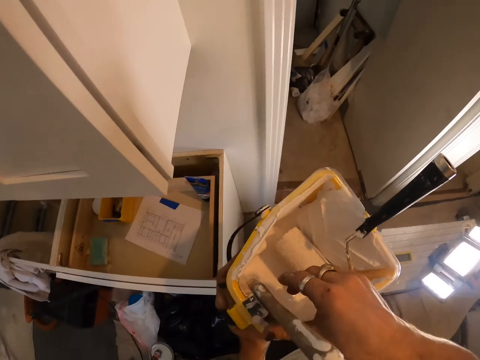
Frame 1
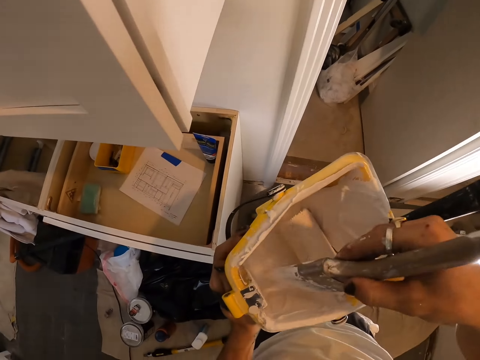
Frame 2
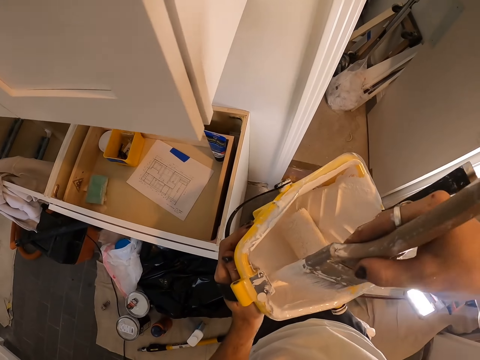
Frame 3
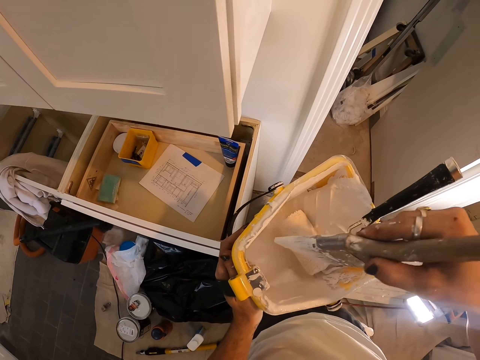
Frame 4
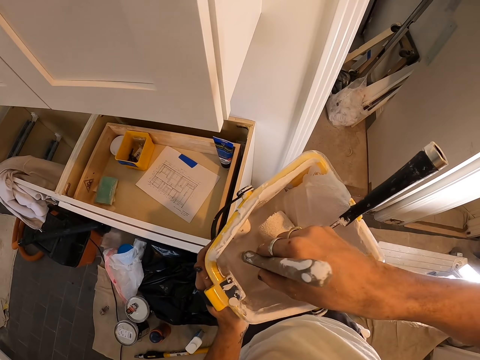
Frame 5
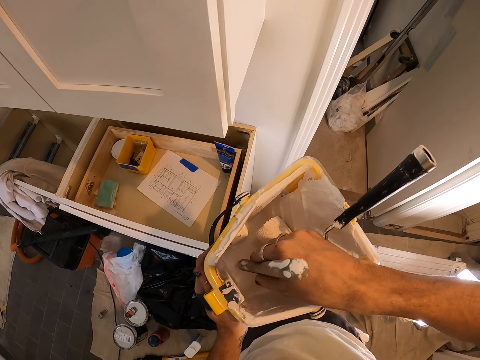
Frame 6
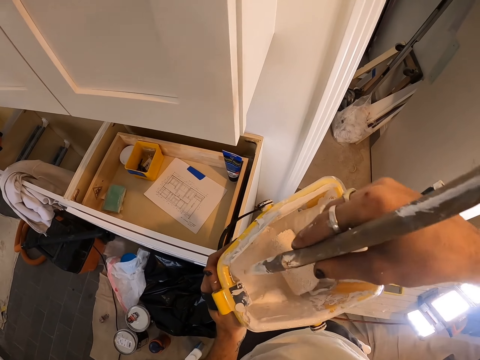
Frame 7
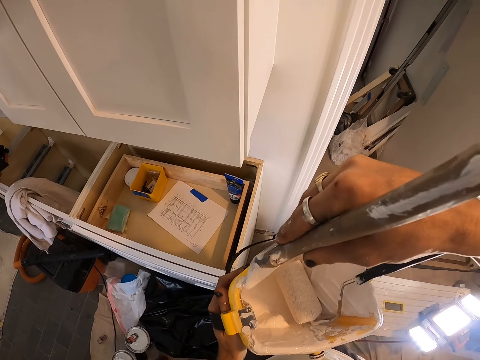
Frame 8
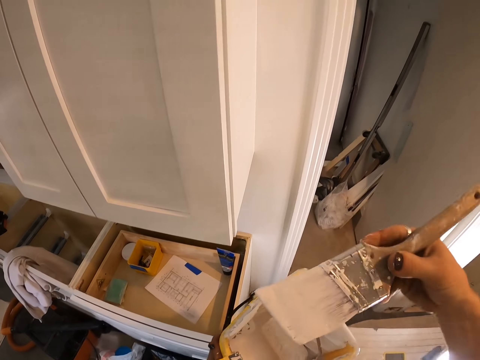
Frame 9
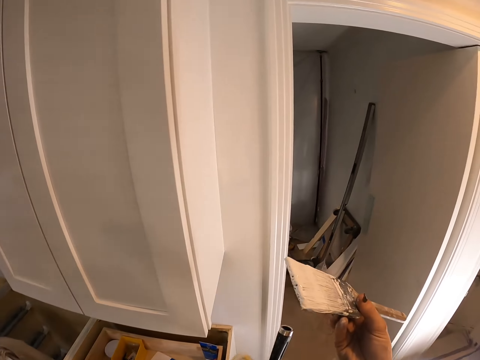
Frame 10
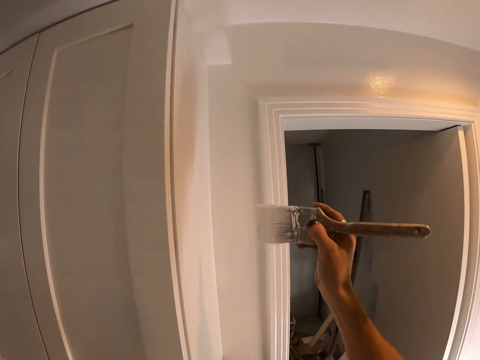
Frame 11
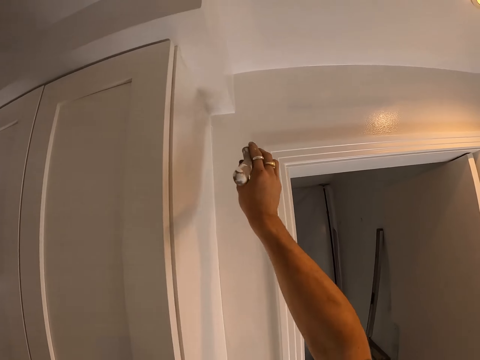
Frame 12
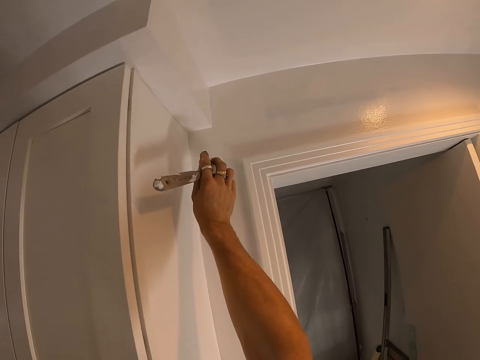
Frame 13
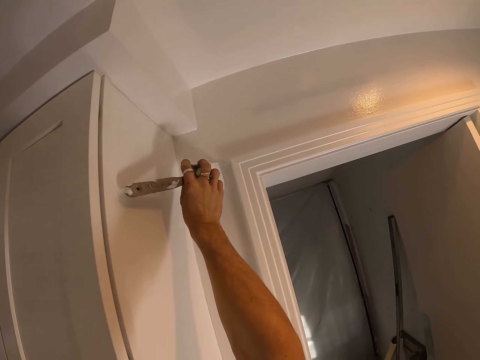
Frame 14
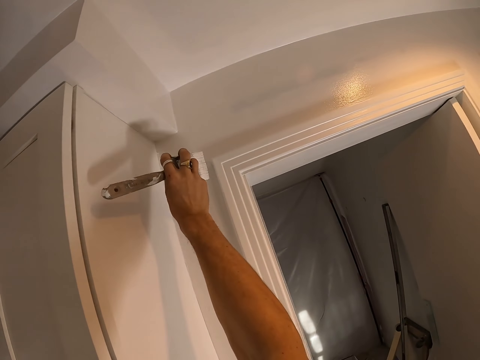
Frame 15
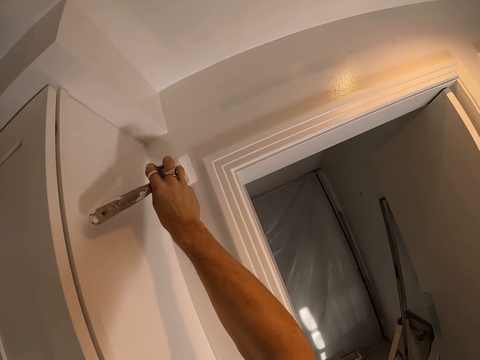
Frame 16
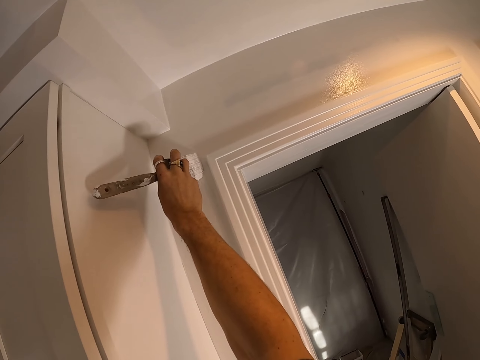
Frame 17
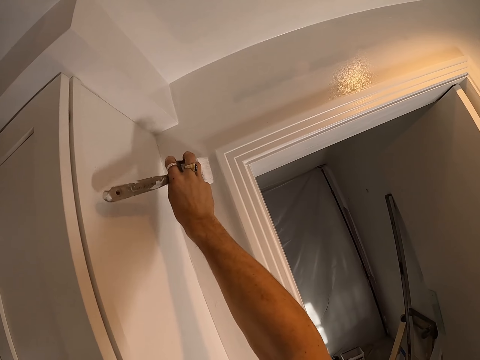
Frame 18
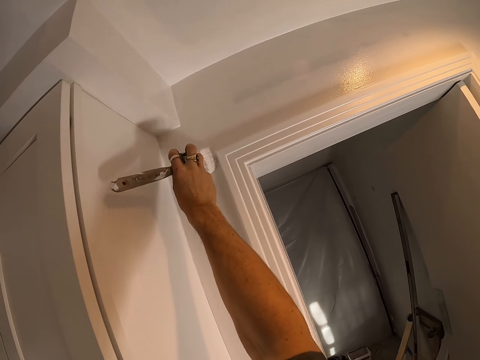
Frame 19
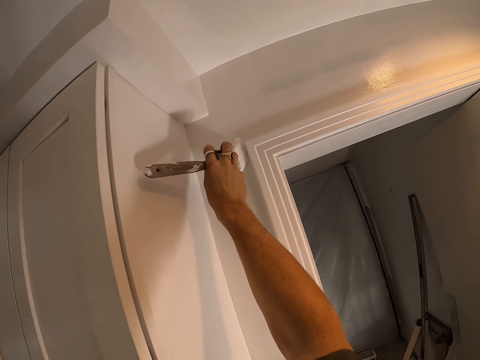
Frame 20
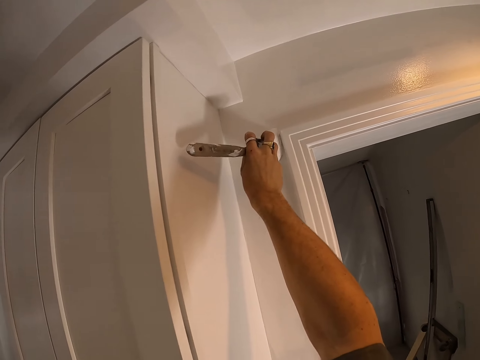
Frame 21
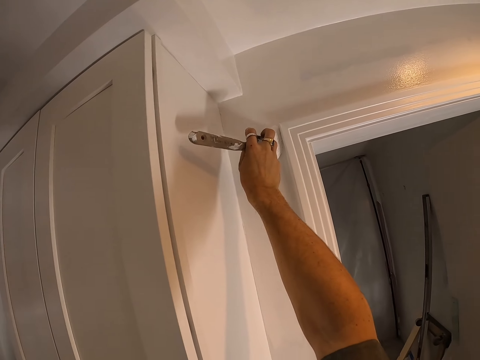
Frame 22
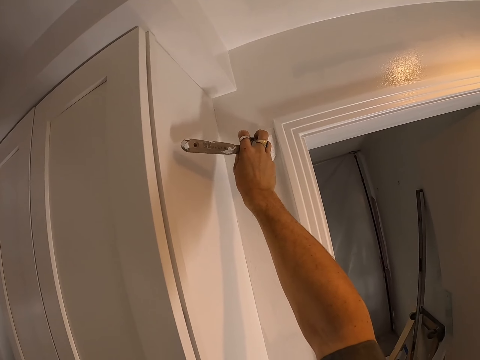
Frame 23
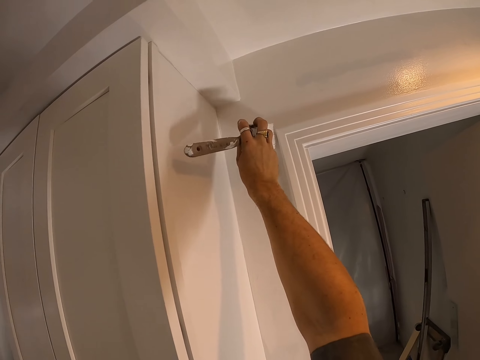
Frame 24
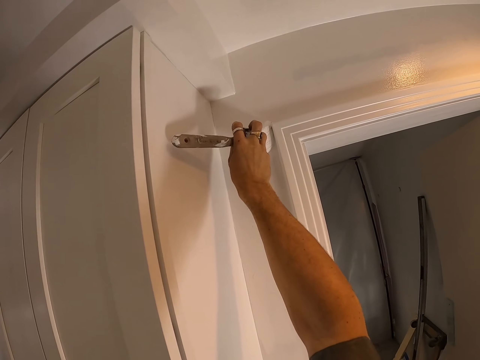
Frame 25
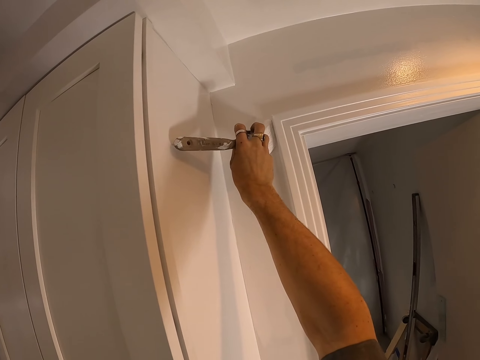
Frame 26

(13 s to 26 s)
The camera wearer takes a paint brush with paint. They dip the paint brush in the tin of paint. They paint on the wall.

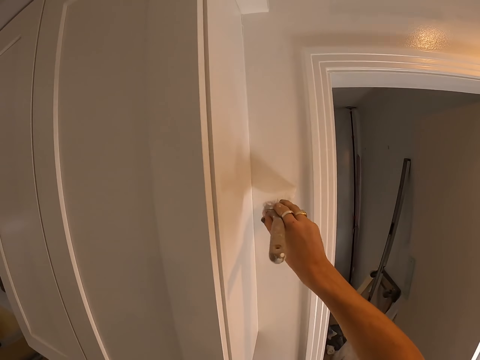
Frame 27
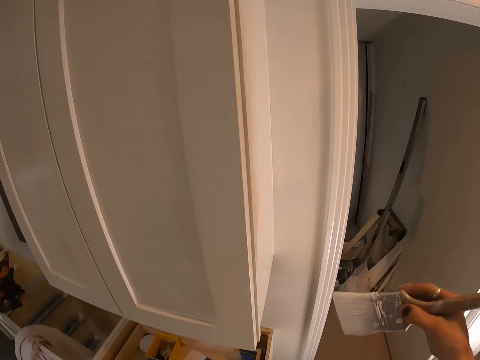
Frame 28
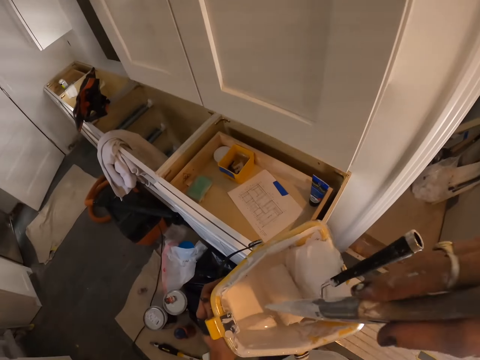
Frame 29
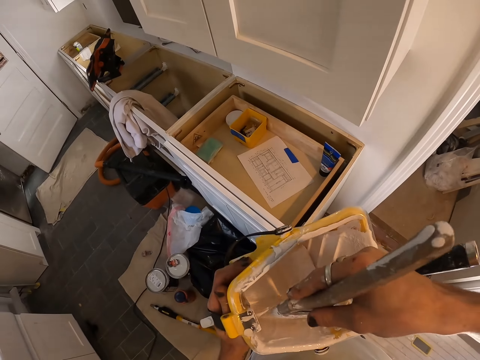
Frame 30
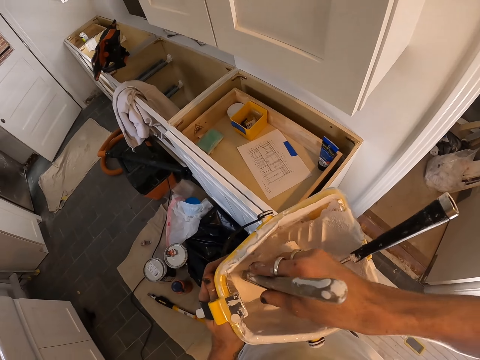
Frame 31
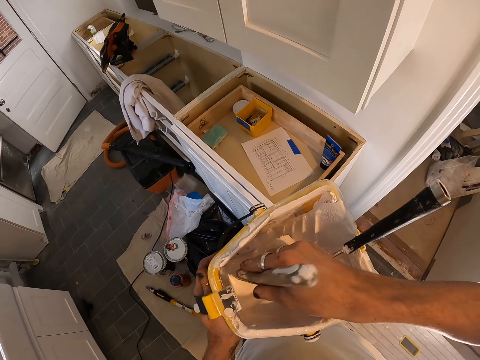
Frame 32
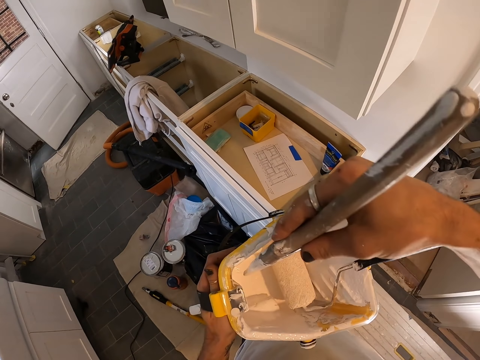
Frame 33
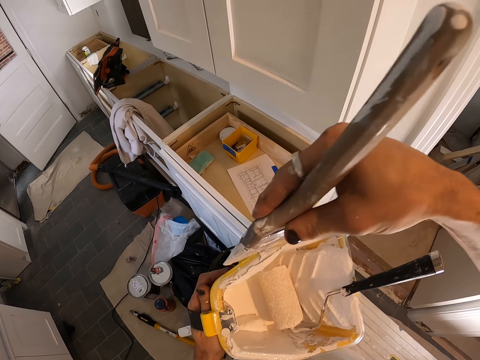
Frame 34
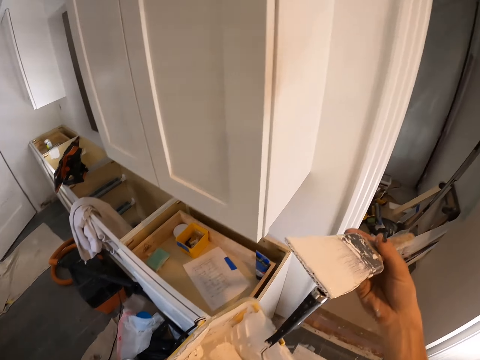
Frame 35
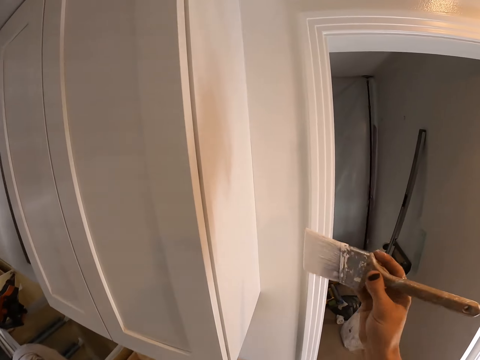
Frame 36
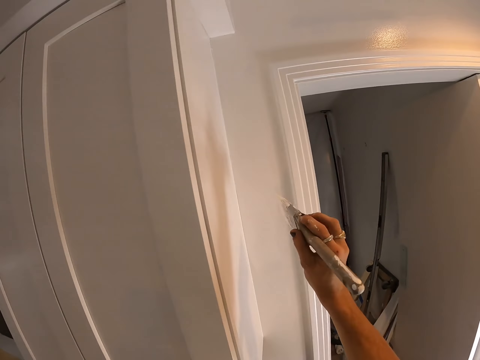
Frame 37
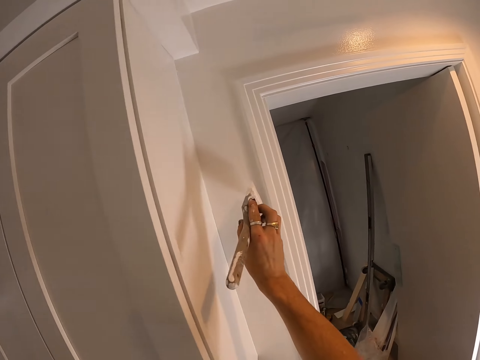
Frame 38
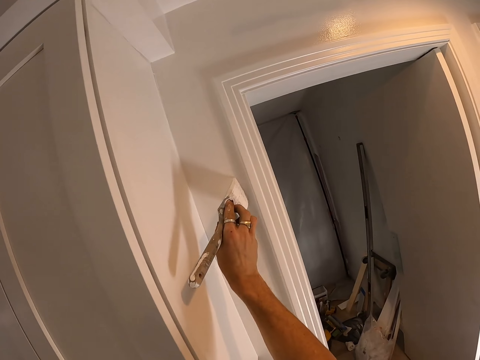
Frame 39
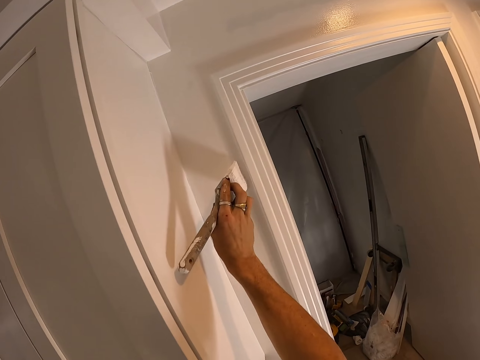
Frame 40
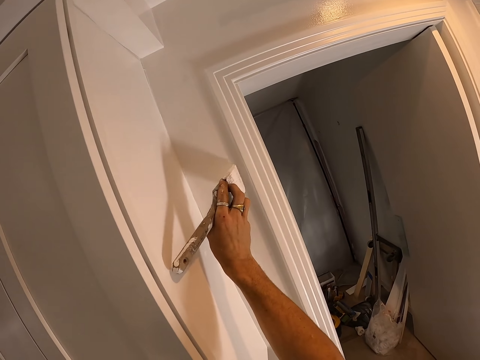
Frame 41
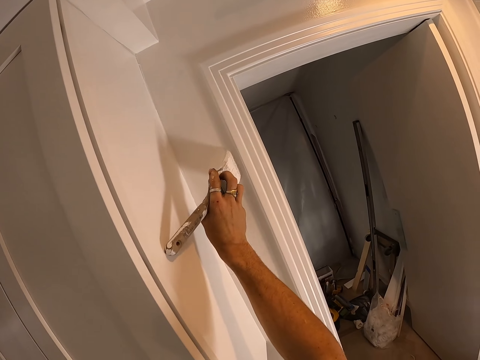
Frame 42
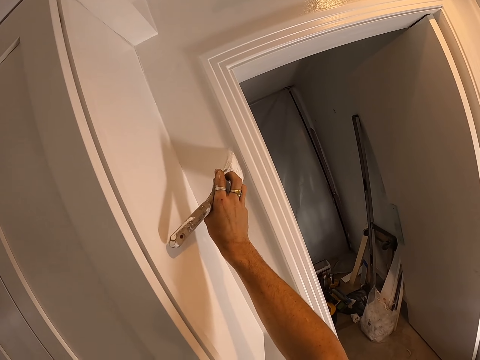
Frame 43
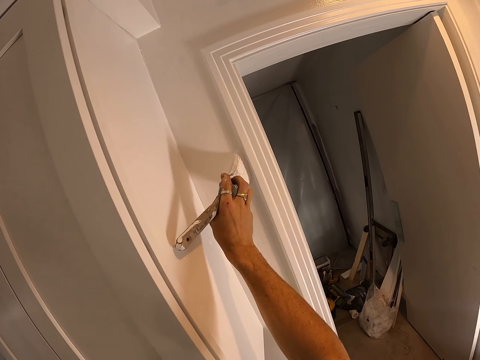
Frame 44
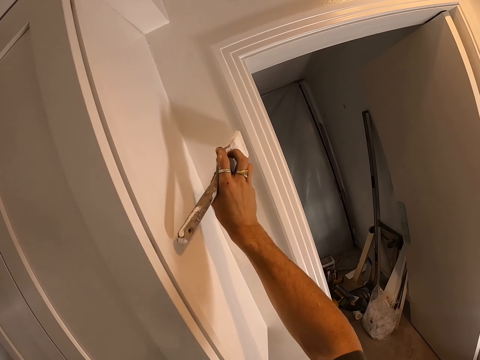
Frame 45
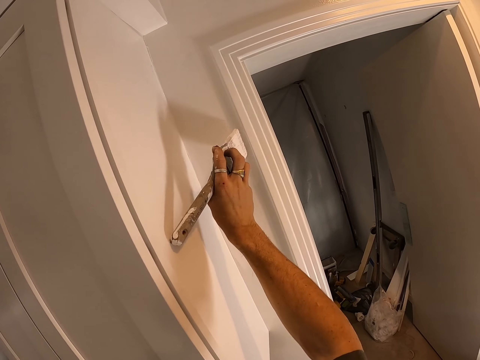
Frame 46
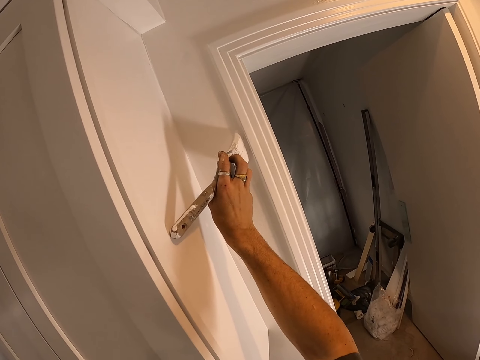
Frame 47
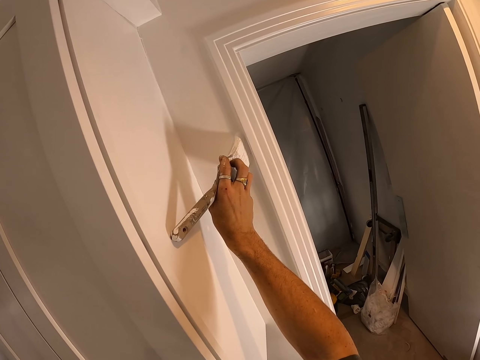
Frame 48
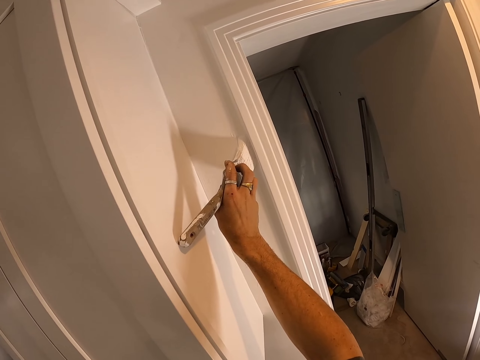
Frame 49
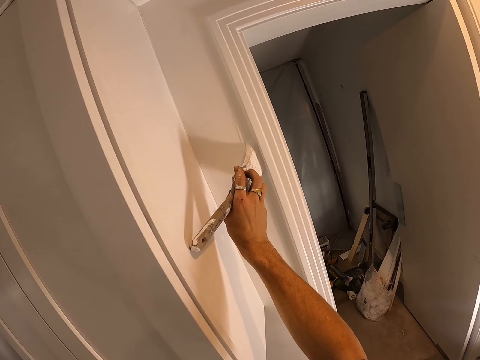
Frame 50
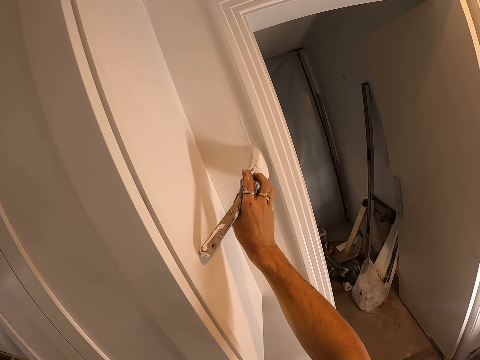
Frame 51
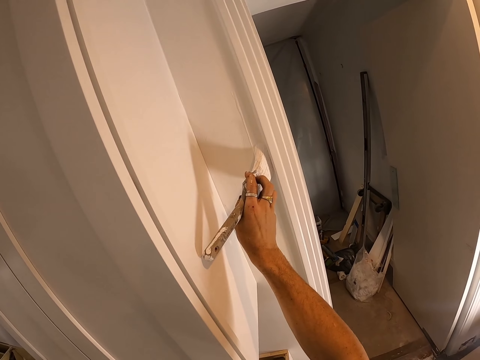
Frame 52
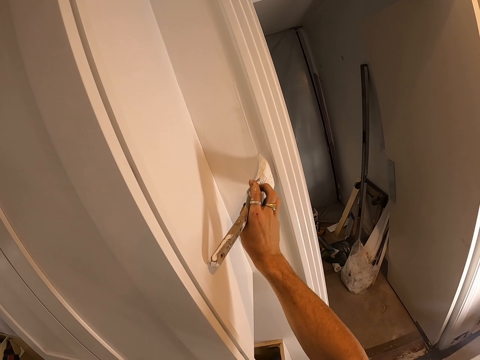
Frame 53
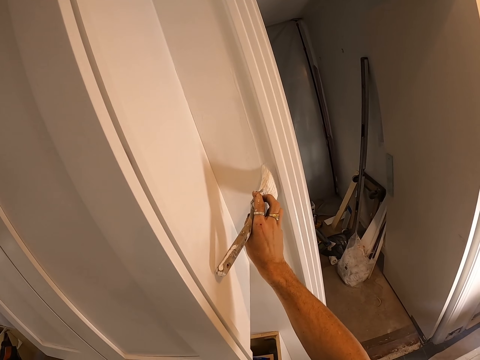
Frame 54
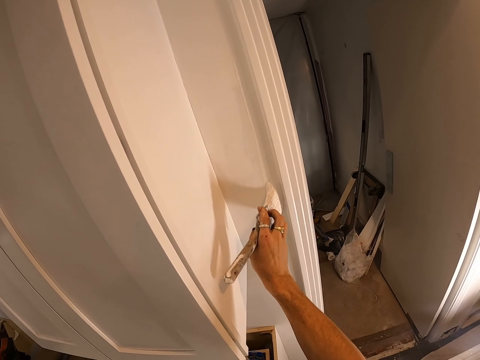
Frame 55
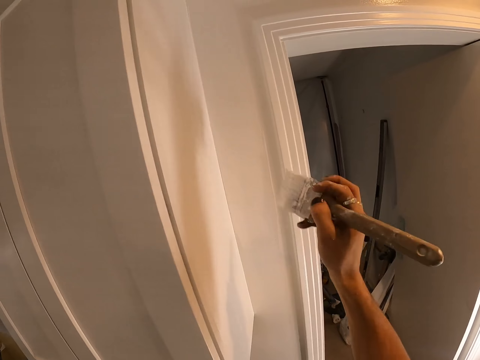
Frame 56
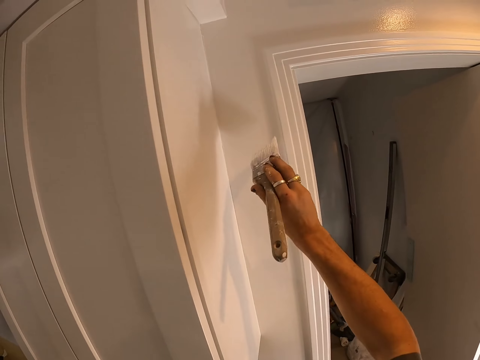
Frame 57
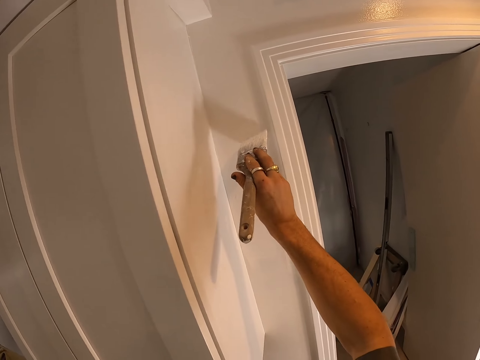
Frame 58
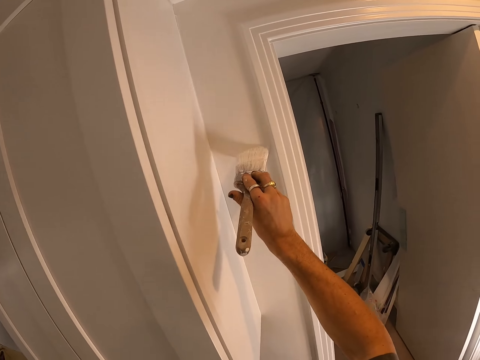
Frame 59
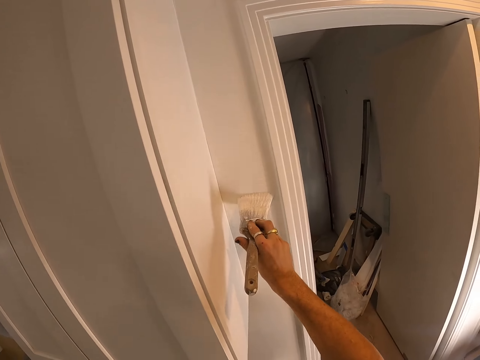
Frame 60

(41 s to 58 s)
The camera wearer dips the paint brush in the tin of paint. They paint on the wall.
